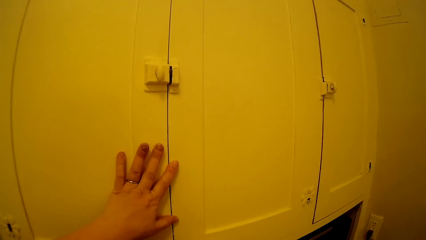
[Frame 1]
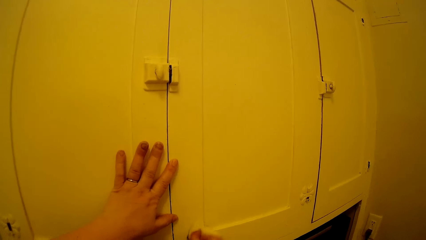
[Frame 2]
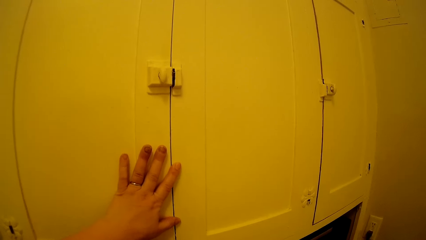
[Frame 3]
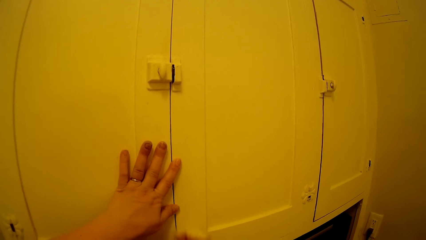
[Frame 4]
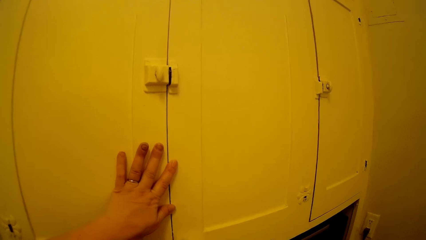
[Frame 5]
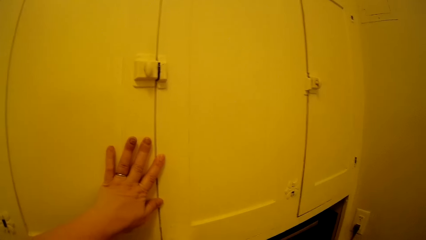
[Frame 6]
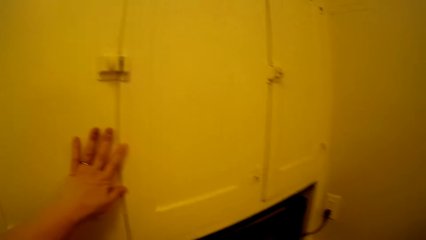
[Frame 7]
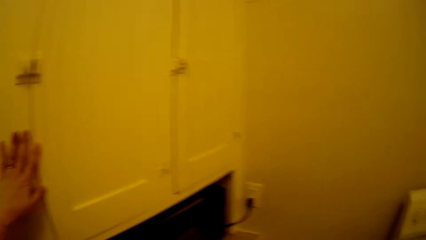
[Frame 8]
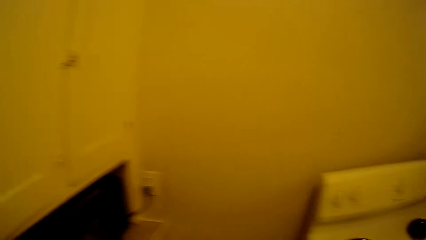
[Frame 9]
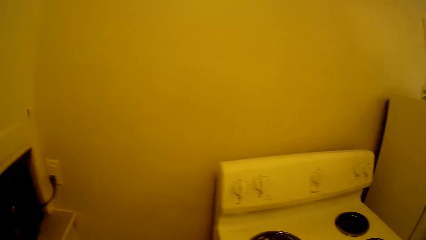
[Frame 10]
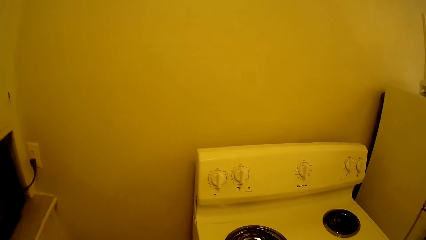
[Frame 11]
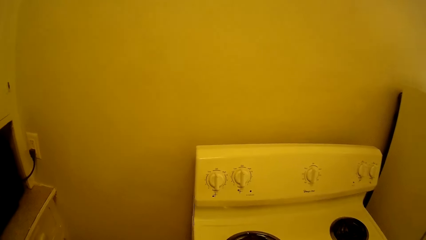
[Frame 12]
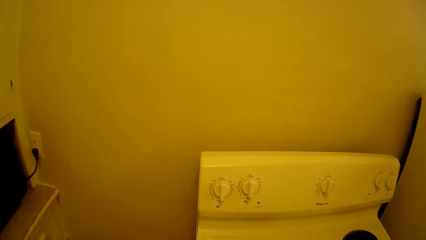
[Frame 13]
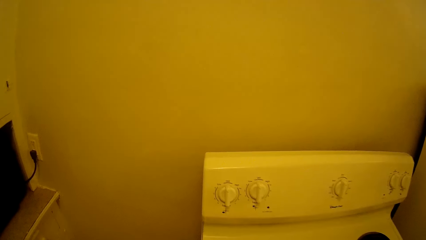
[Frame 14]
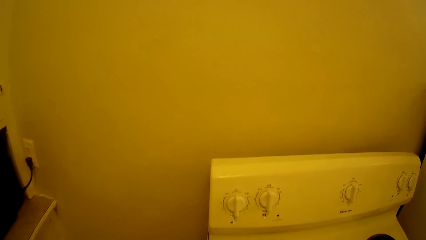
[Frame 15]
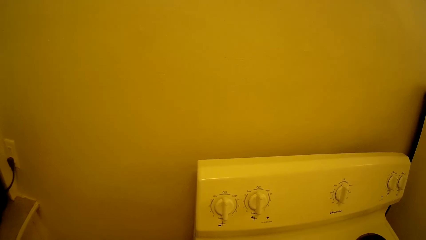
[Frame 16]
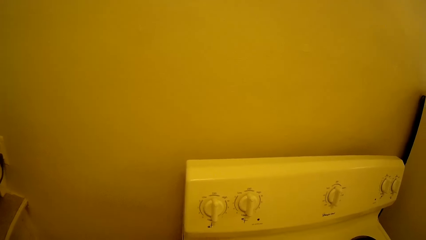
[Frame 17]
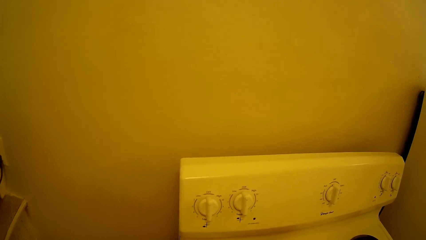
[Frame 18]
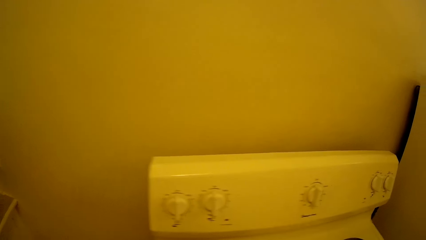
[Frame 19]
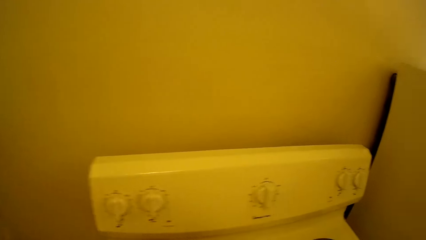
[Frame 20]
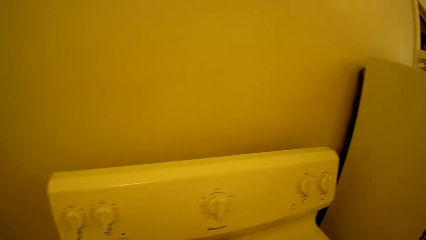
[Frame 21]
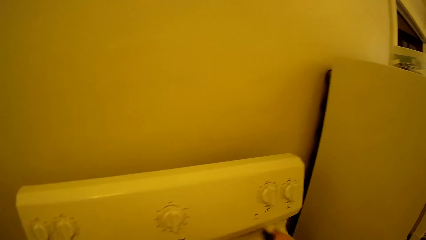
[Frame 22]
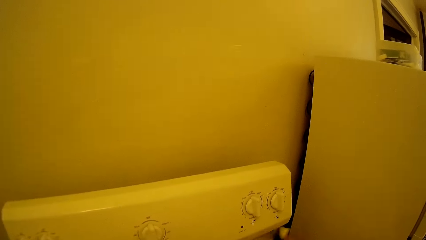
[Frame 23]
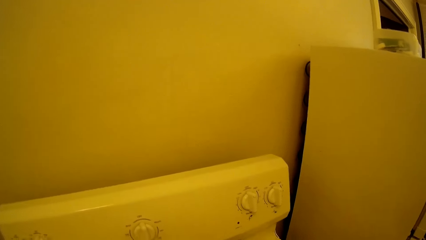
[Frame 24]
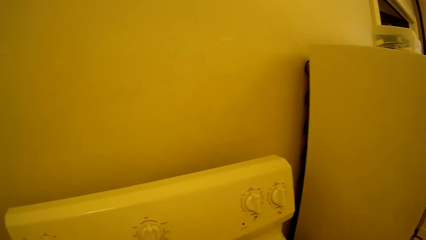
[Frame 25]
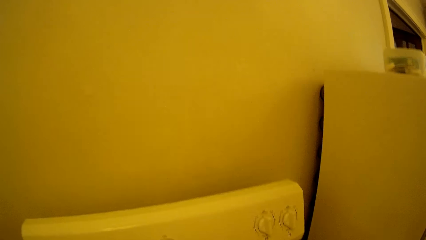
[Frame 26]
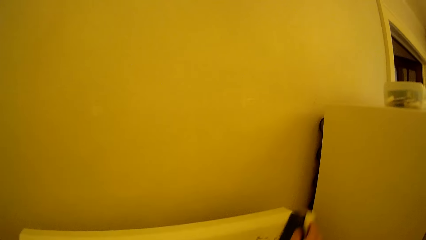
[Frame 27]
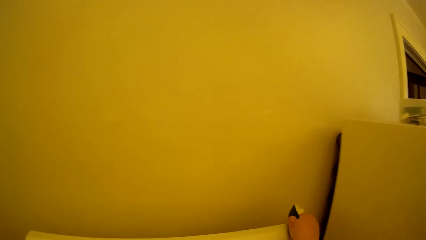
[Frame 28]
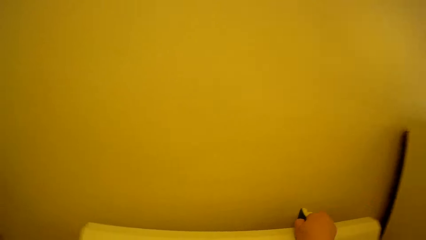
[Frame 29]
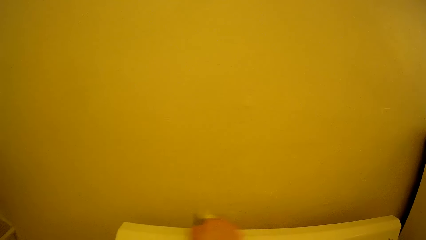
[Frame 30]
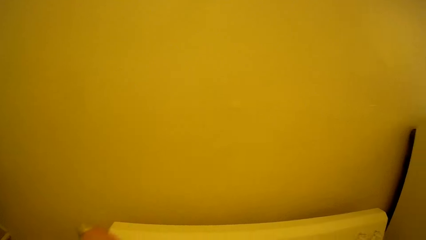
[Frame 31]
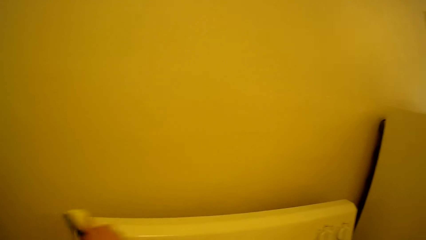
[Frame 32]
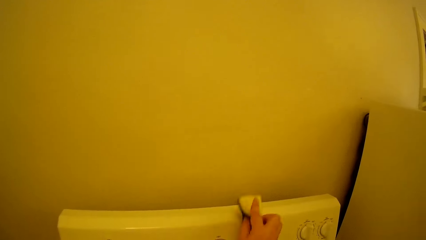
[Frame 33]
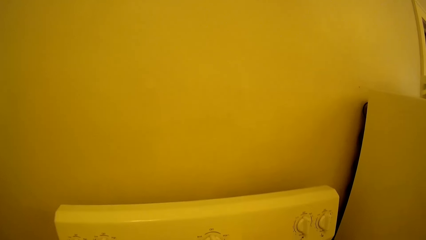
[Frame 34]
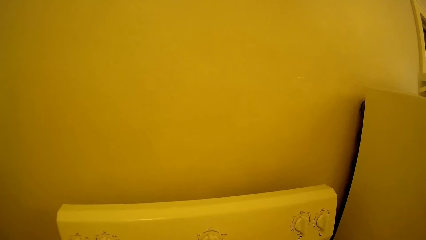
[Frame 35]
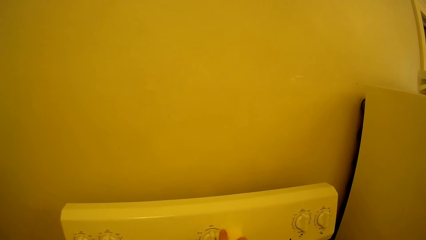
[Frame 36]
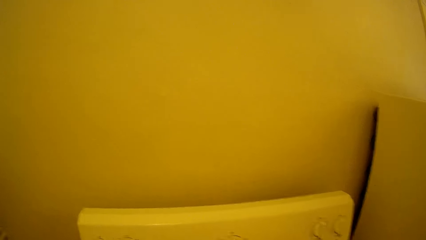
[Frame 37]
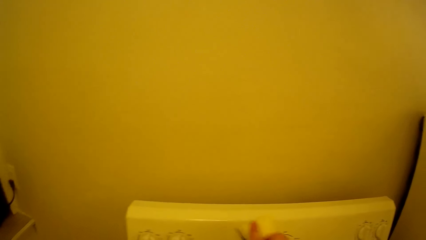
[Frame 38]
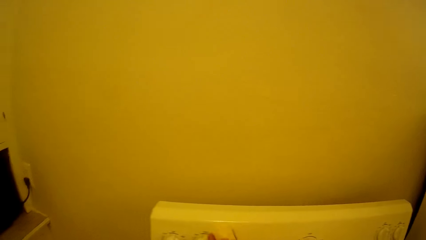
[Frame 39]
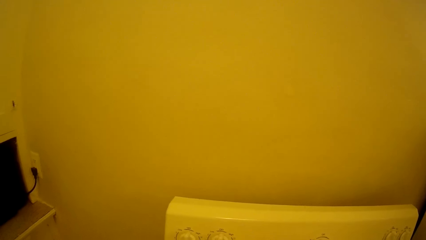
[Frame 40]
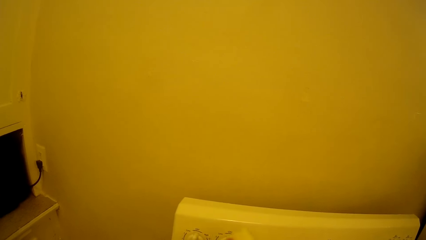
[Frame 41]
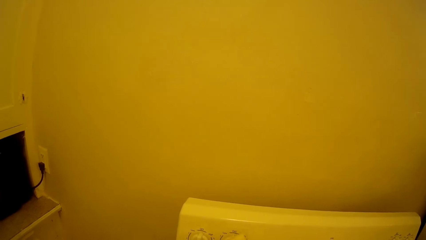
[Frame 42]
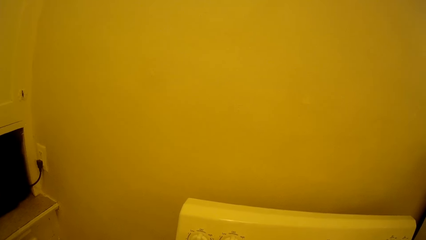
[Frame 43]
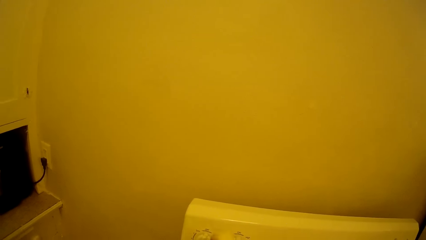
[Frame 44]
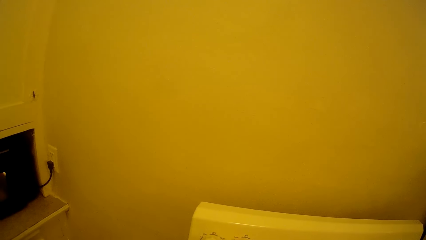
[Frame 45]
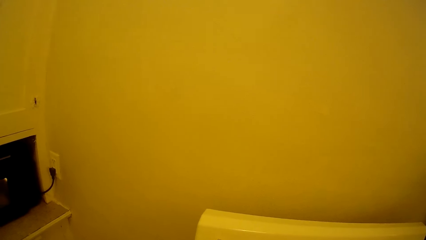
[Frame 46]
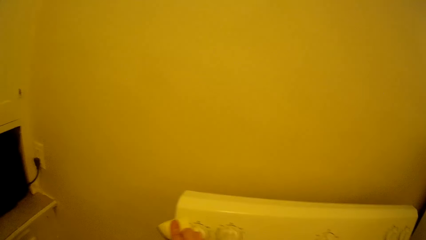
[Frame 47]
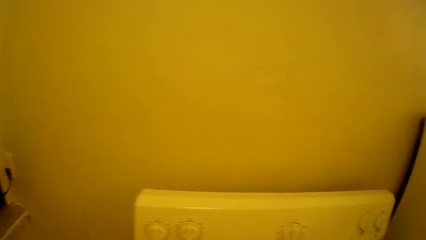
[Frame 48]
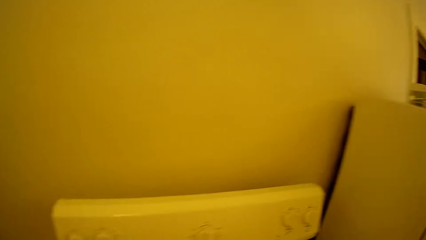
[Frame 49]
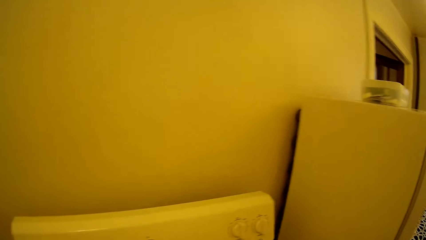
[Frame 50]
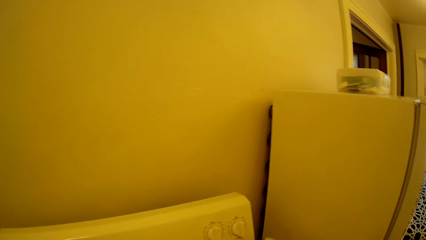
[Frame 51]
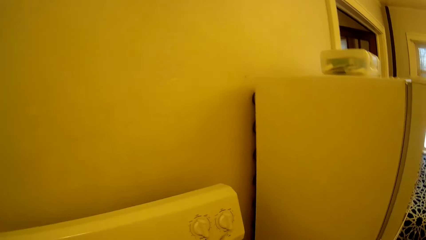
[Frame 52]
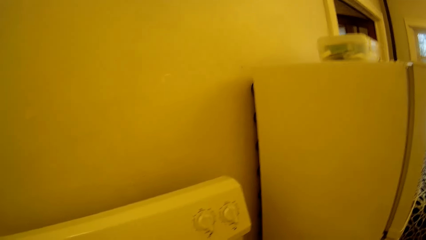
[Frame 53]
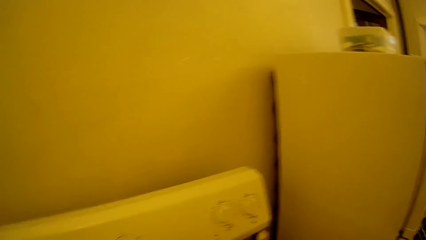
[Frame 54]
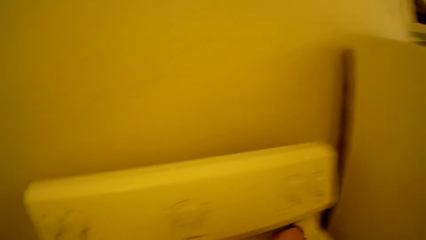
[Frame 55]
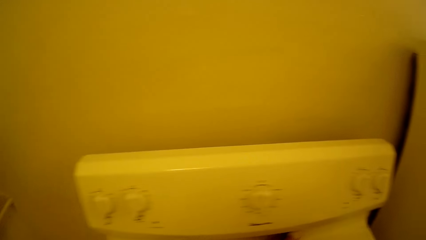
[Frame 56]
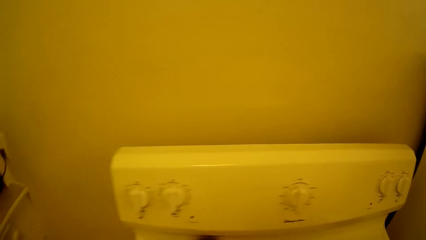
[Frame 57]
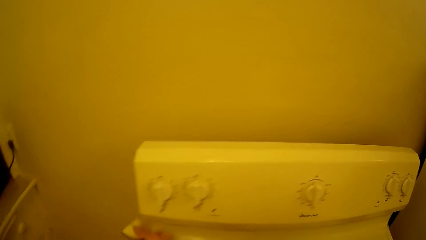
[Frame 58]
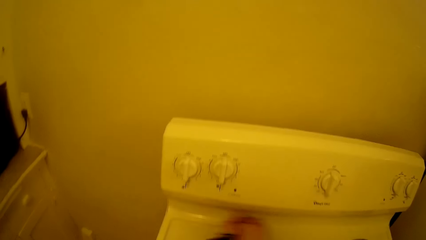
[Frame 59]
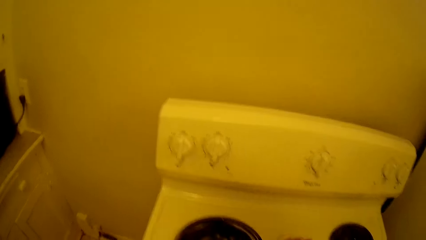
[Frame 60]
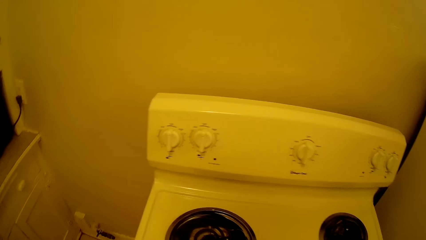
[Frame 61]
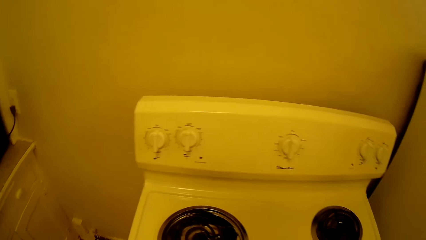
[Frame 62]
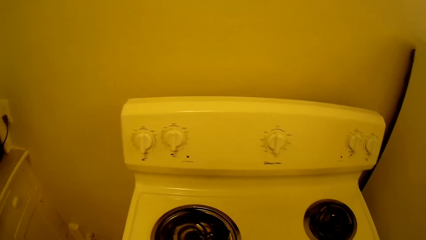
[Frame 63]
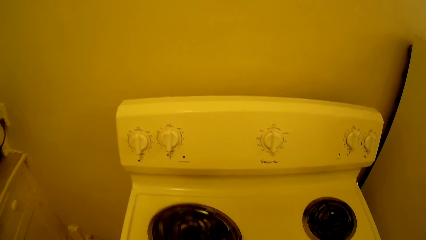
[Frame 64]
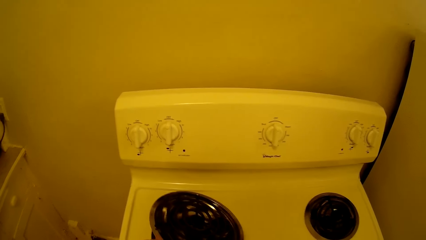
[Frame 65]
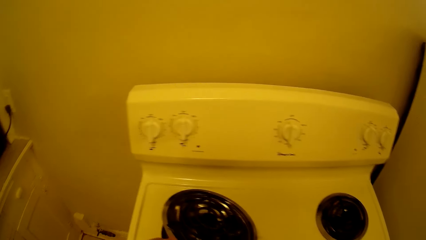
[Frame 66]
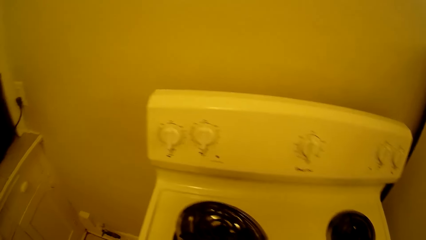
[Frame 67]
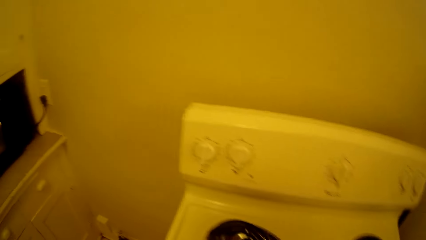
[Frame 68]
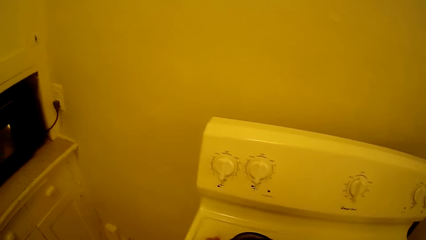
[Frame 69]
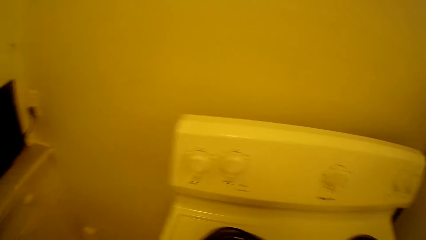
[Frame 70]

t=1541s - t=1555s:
The camera wearer turns towards a cooker. They wipe the cooker. They wipe the cooker.

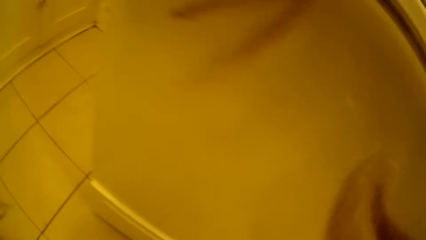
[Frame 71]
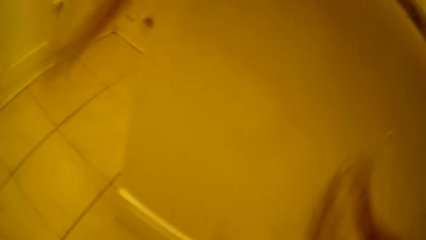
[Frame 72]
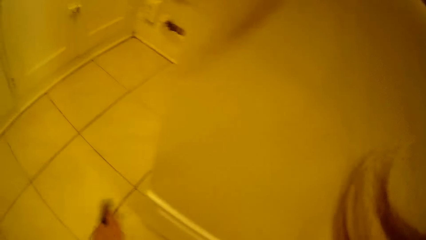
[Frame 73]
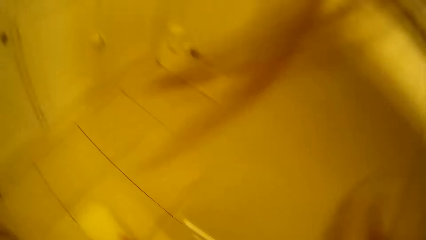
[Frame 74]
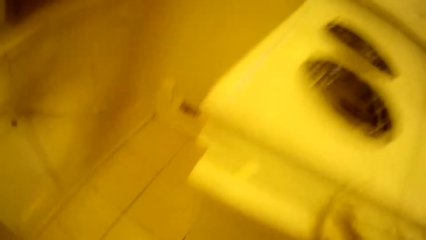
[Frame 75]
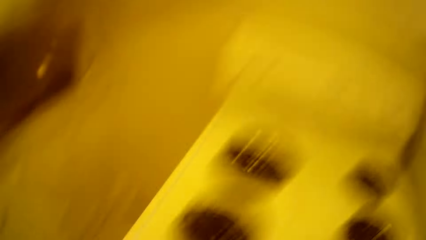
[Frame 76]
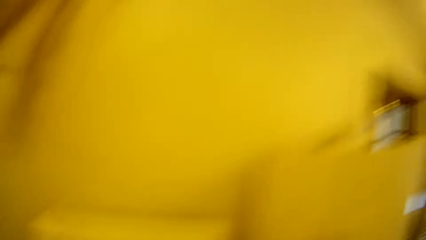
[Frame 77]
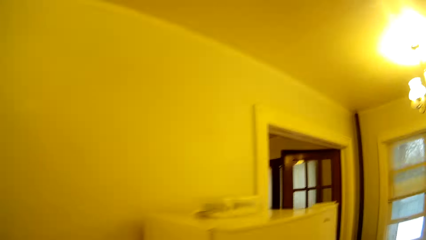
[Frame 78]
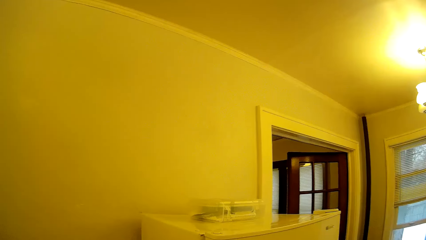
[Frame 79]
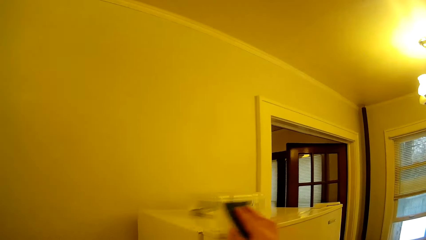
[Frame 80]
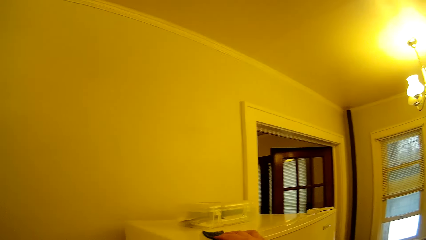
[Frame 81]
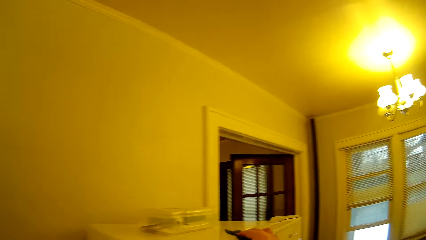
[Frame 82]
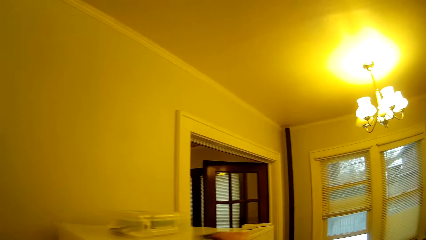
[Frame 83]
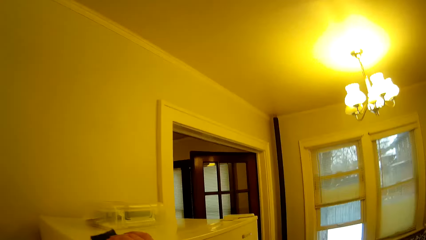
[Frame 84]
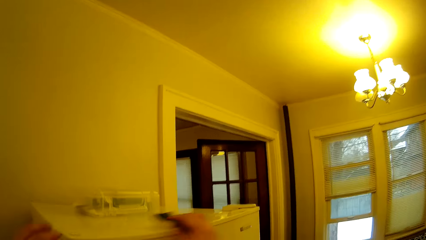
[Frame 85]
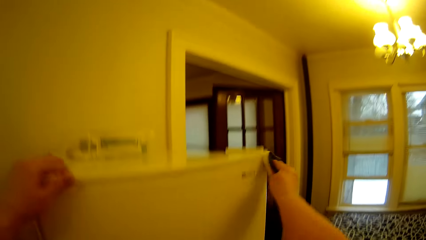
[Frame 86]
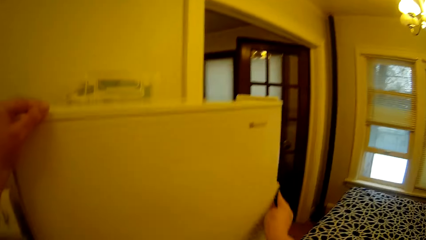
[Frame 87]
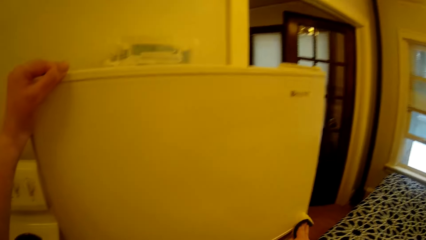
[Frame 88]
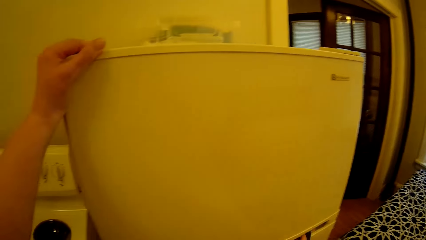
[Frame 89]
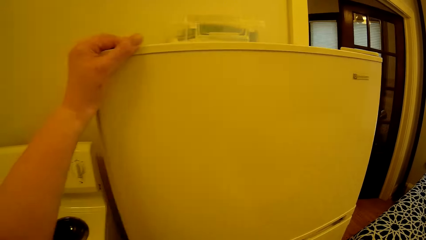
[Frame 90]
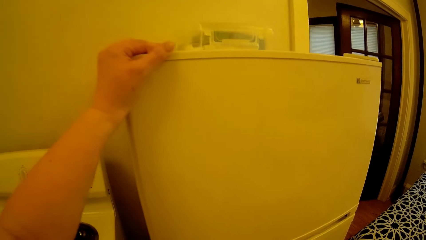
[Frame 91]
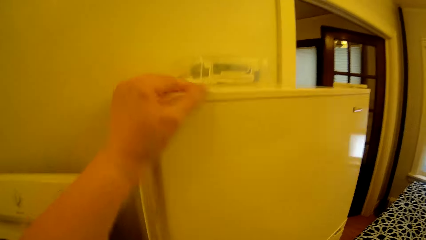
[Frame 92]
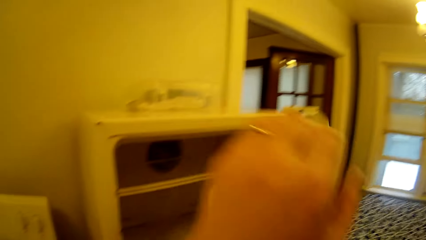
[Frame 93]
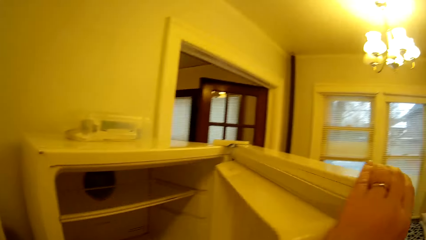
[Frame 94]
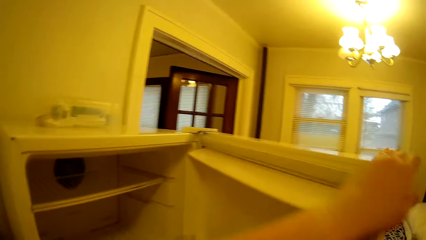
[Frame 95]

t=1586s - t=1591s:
The camera wearer wipes a fridge. They open the freezer door.
